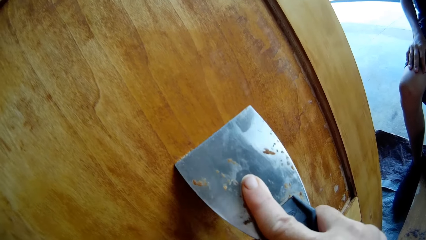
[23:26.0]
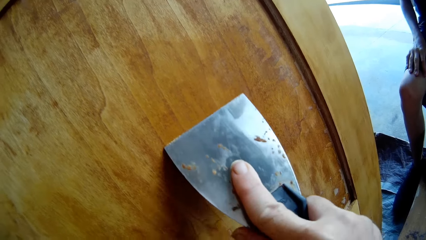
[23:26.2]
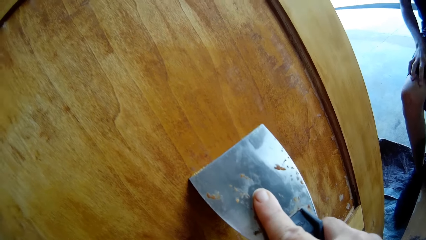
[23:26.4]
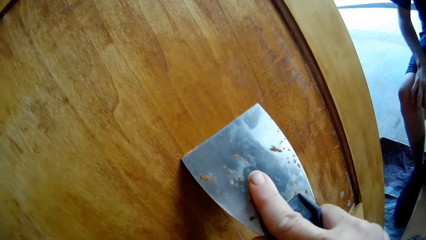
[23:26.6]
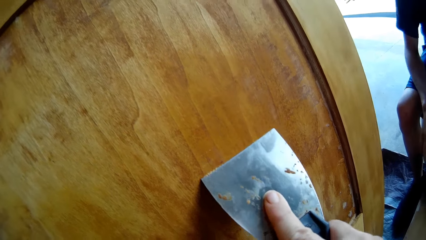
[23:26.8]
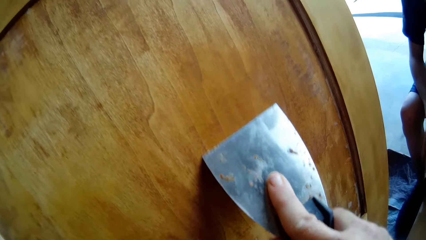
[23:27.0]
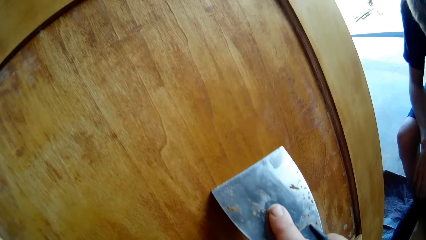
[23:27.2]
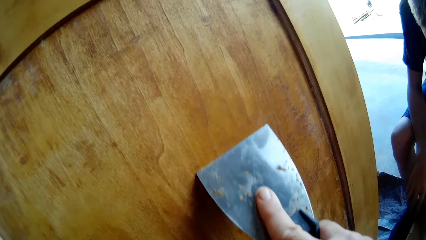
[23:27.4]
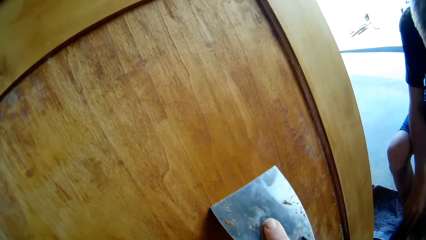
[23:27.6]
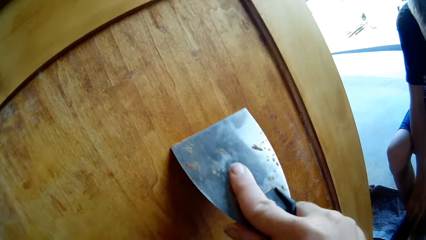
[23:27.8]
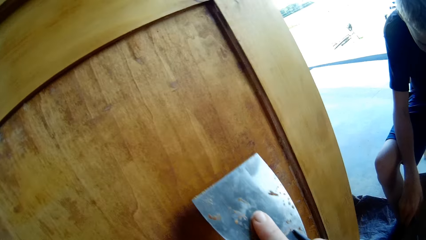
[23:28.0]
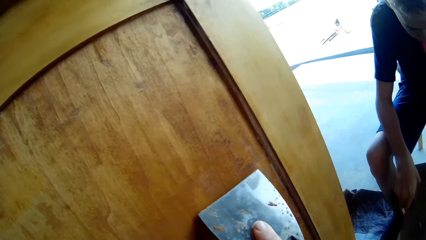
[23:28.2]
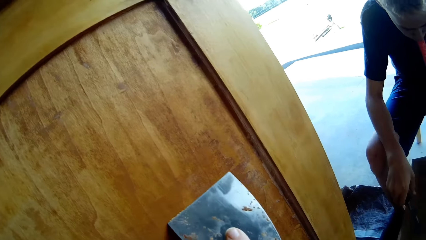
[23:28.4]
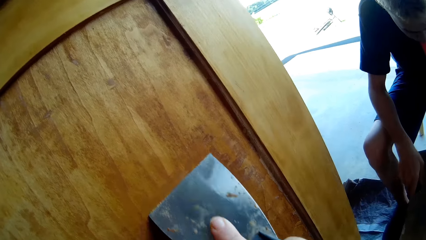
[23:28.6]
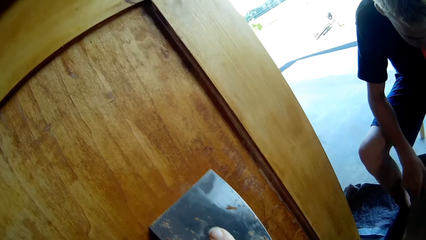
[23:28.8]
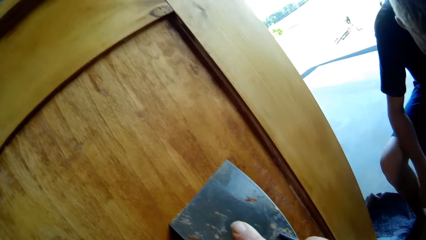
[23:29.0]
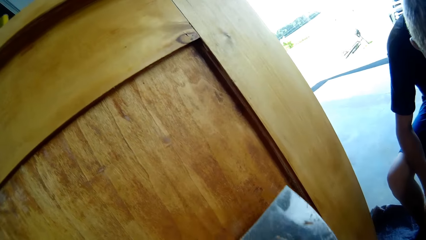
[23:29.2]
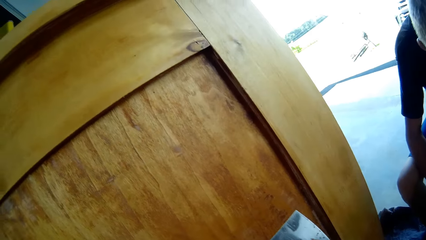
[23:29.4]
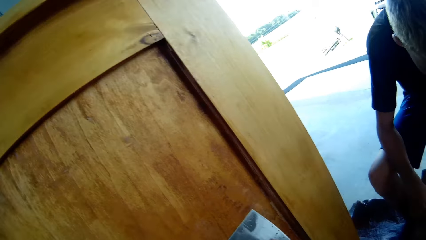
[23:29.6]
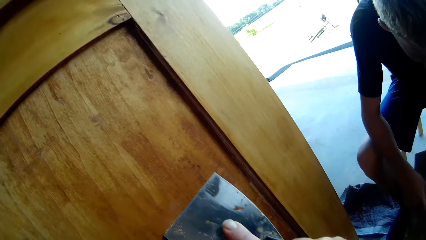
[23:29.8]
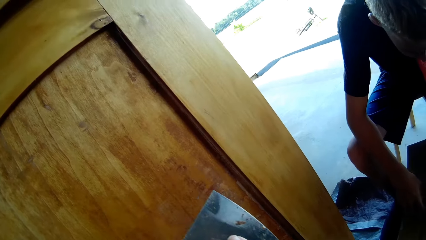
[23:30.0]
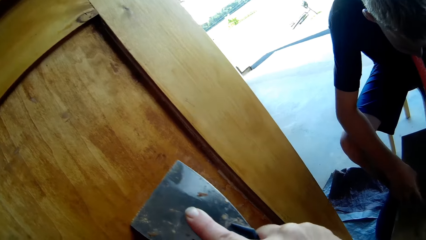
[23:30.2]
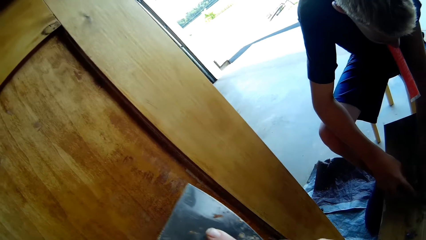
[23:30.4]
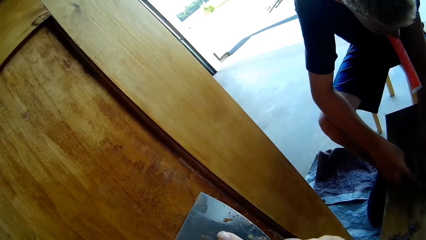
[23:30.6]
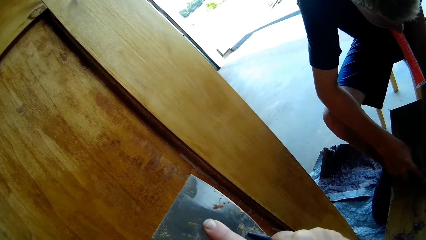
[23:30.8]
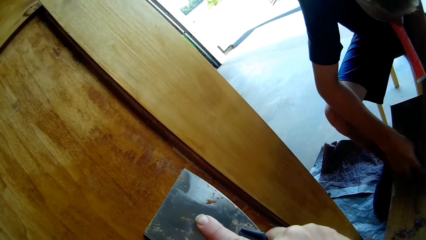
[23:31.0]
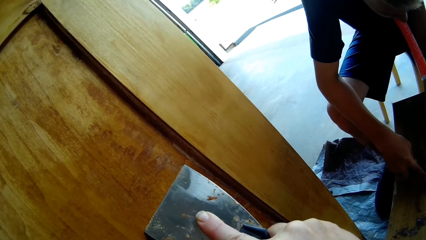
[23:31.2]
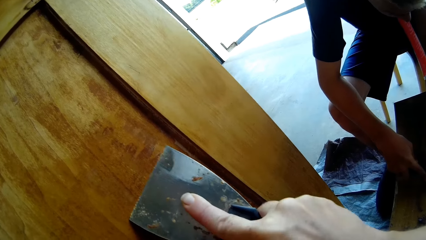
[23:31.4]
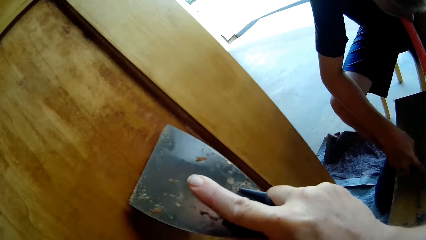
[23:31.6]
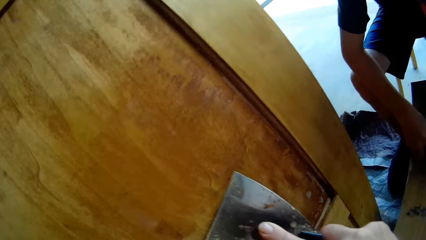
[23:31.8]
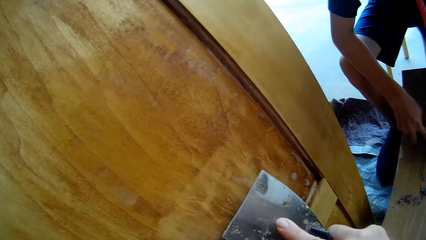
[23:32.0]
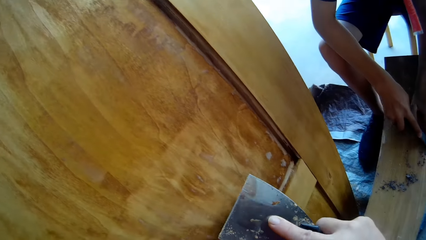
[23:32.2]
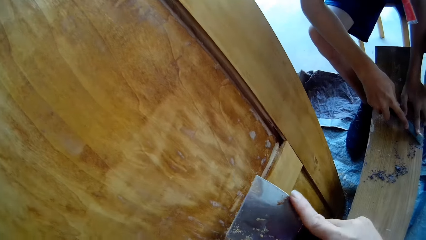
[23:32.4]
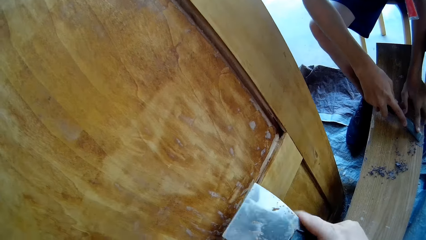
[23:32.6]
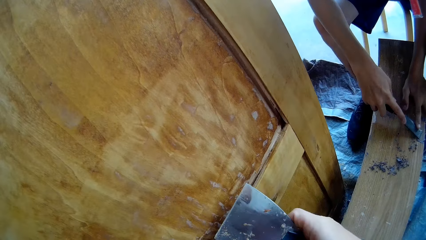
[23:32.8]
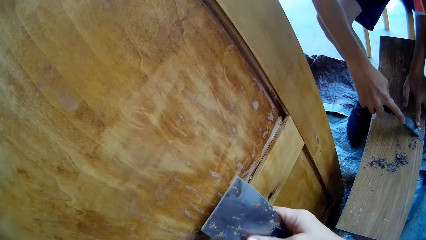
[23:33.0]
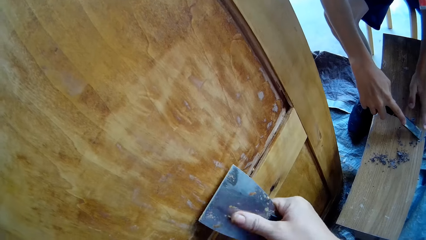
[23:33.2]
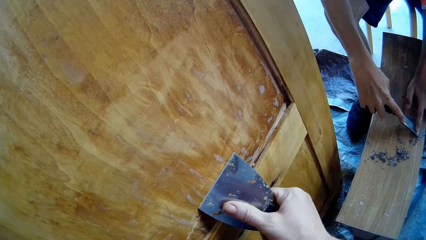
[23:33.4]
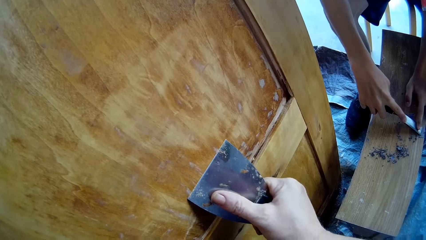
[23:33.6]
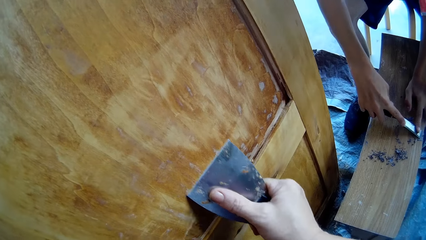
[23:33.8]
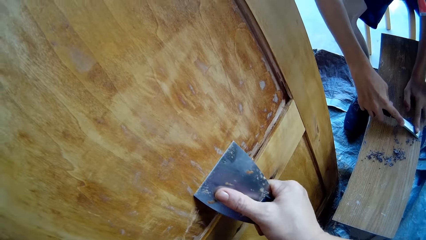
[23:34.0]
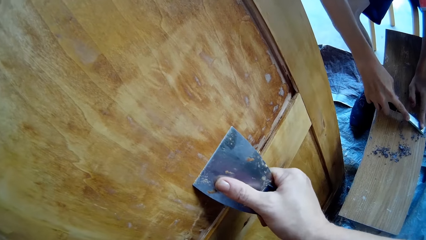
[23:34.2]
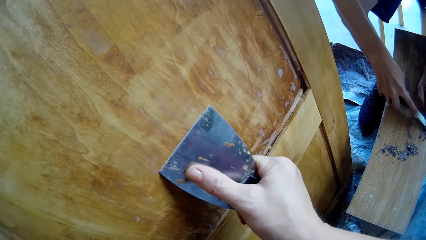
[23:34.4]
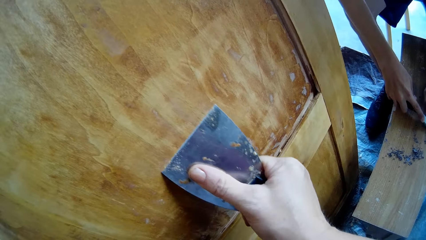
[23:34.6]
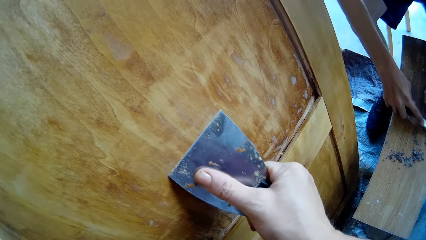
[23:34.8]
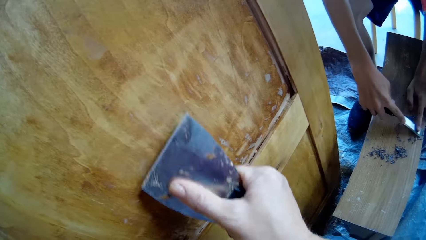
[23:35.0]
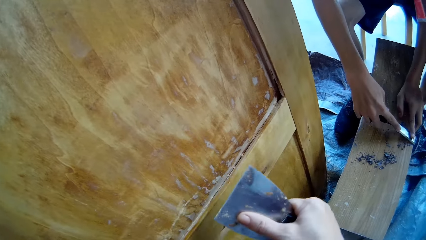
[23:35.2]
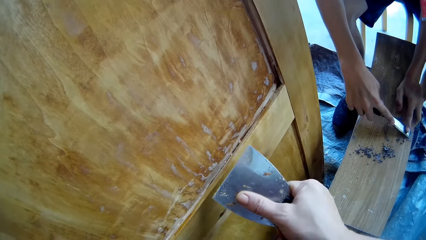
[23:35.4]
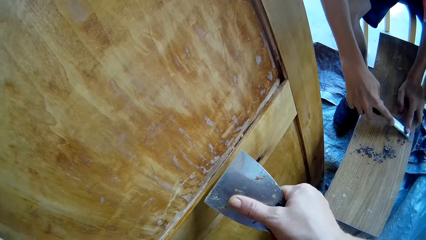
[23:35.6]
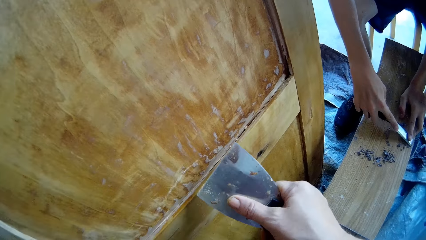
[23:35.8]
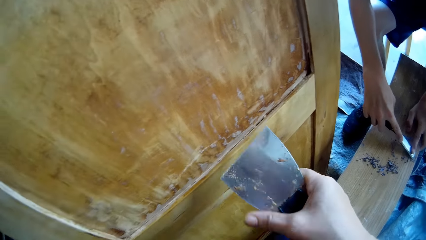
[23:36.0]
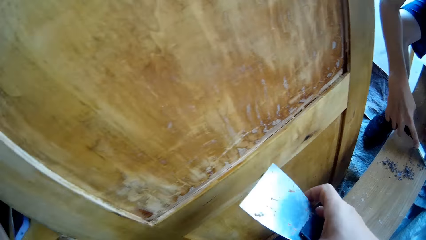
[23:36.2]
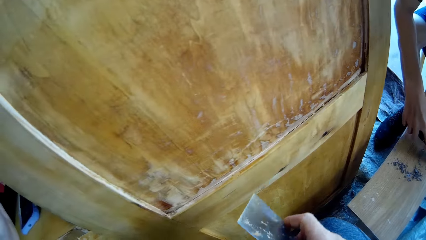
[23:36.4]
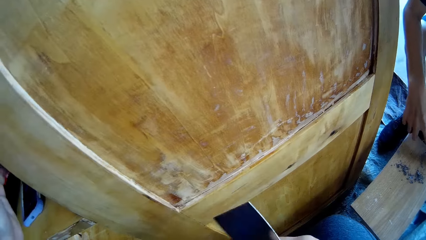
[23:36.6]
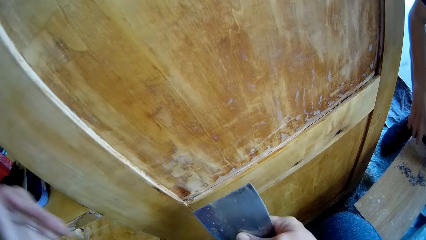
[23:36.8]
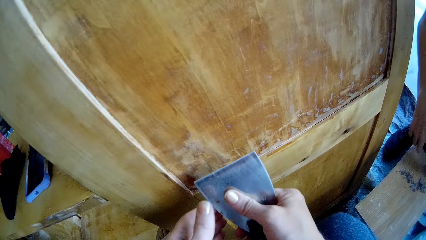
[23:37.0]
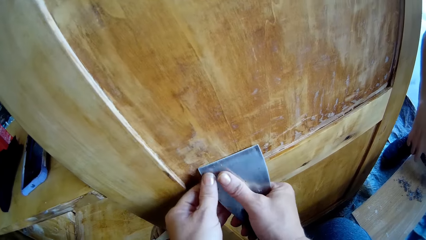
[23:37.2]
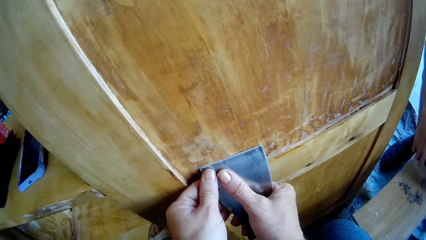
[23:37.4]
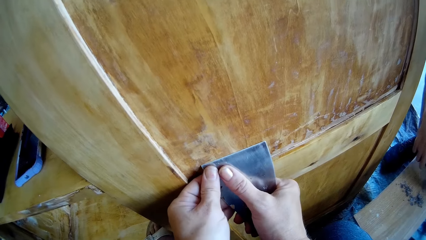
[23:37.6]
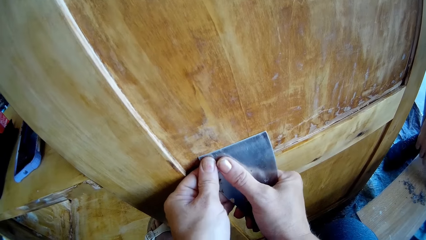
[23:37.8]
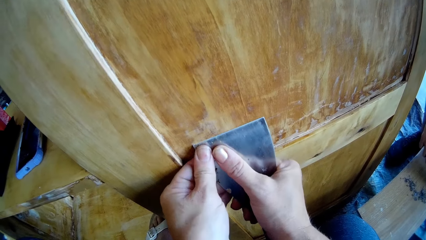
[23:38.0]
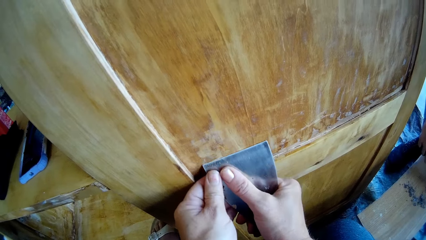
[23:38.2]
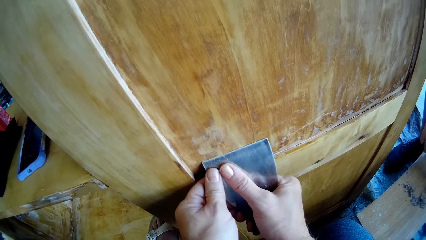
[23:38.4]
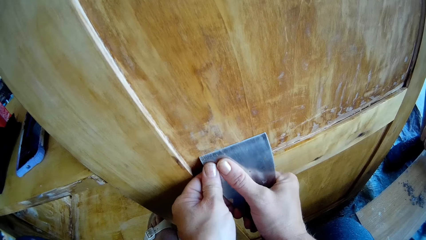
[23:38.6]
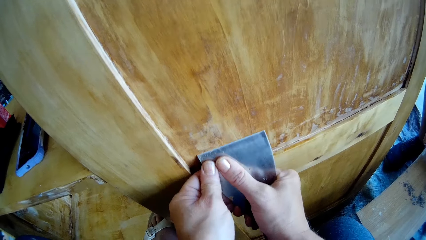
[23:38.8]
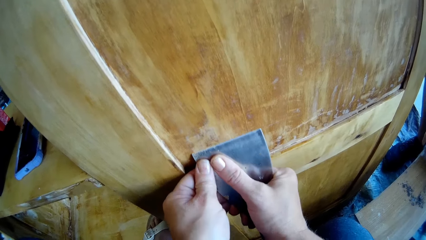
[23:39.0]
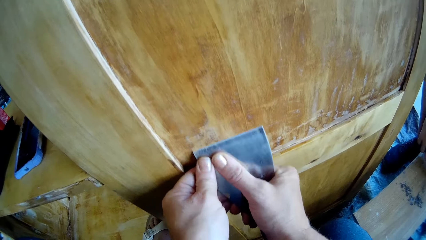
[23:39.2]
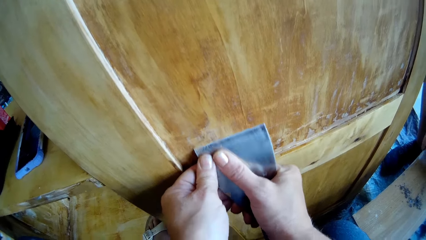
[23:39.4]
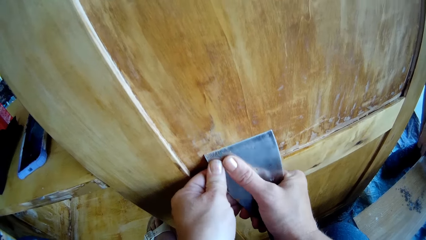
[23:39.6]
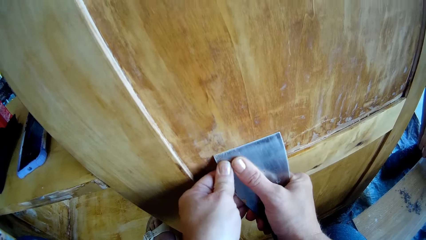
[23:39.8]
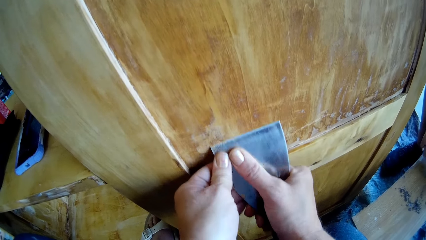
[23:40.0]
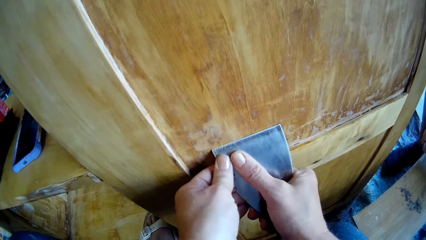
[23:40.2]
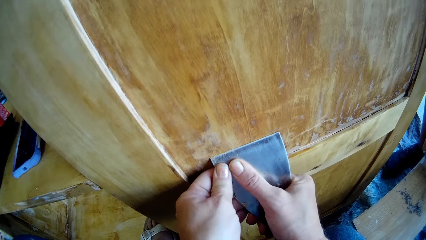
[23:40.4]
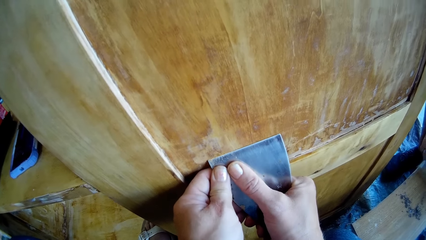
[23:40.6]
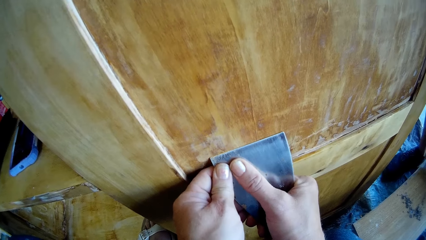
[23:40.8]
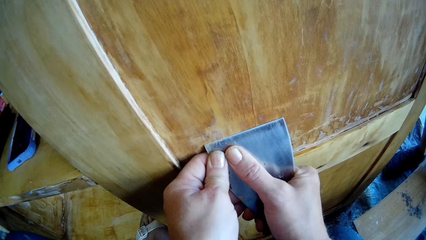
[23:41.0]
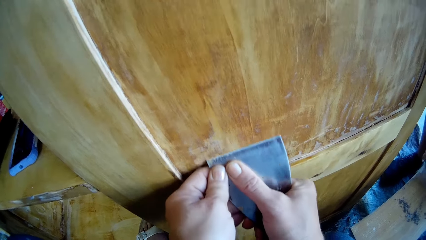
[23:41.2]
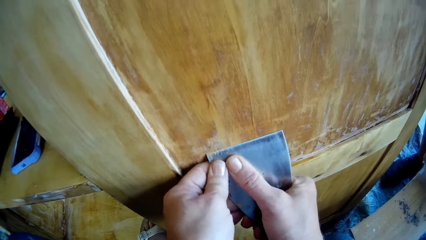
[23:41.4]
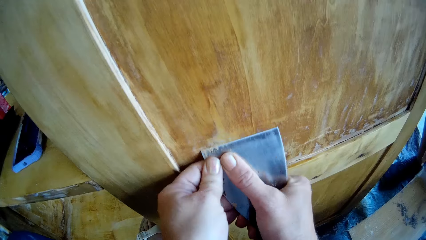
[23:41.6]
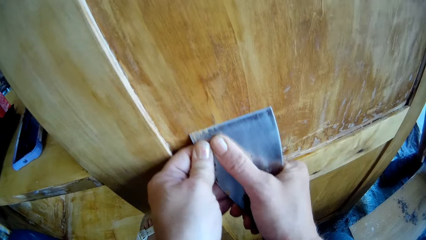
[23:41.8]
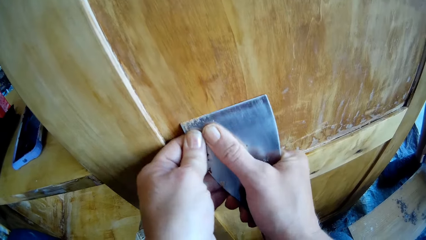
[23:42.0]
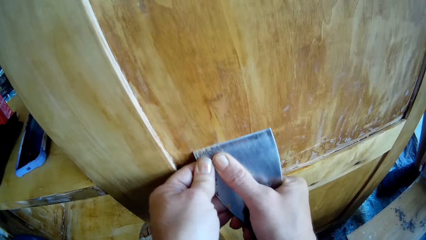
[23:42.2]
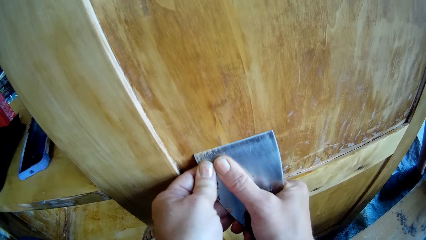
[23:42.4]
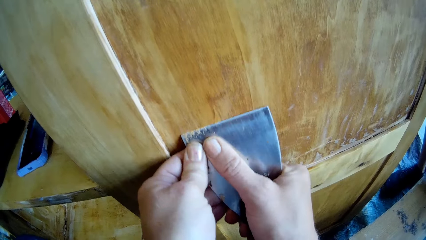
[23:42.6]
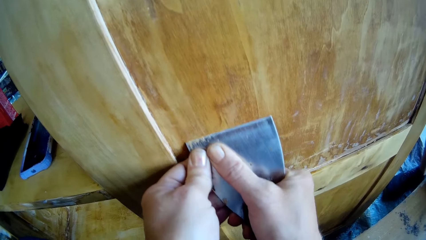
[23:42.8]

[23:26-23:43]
The camera wearer scrapes the stand with a putty knife or scraper. The man picks up a chisel on the table. He scrapes the table with the chisel. The camera wearer scrapes the stand with the putty knife. The man scrapes the drawer. The camera wearer turns the knife in hand. They hold the scraper. They scrape the stand with the putty knife. The man scrapes the table with the chisel.
